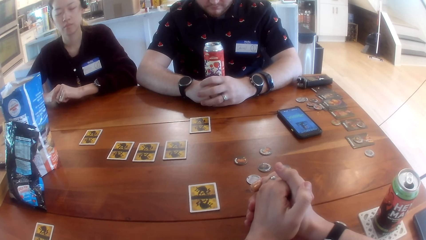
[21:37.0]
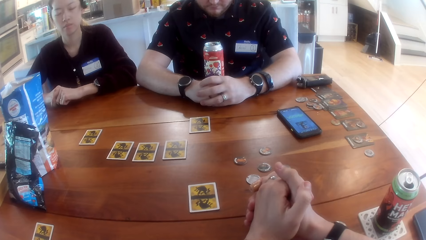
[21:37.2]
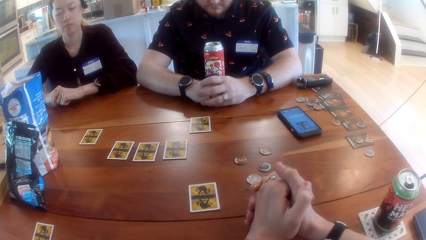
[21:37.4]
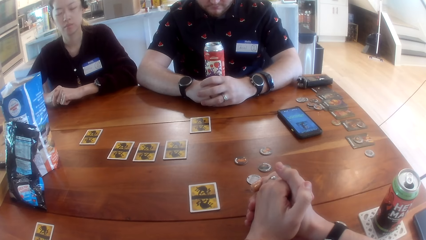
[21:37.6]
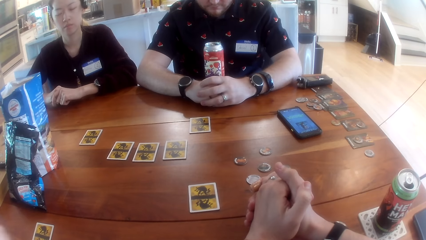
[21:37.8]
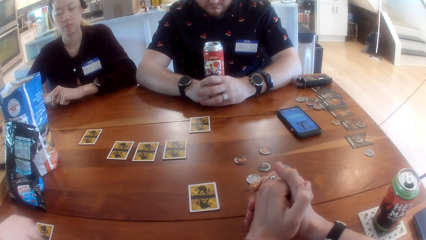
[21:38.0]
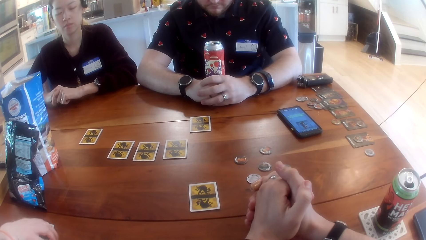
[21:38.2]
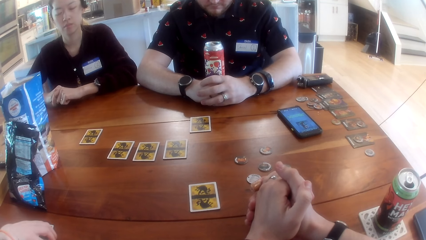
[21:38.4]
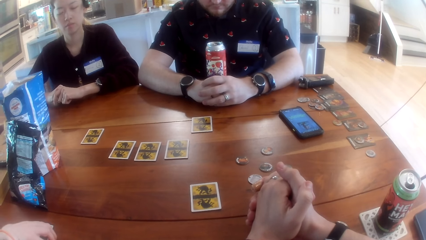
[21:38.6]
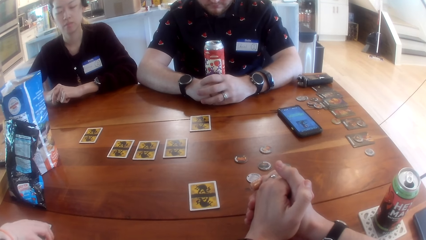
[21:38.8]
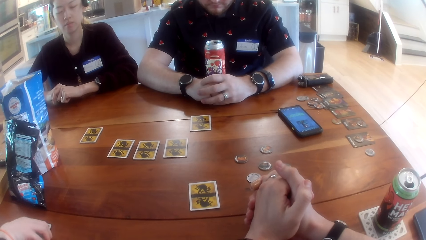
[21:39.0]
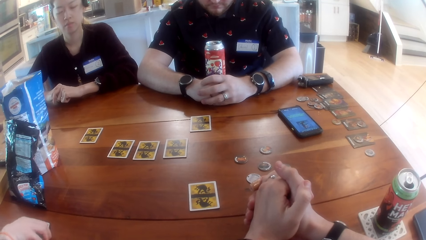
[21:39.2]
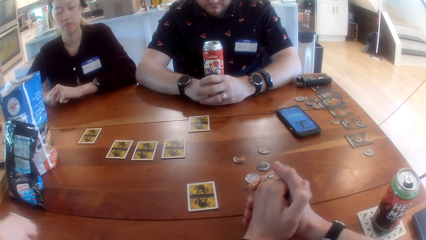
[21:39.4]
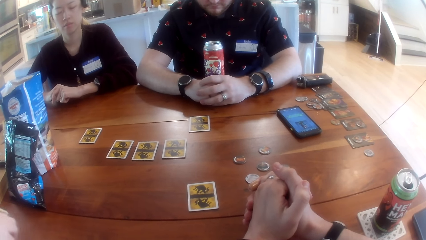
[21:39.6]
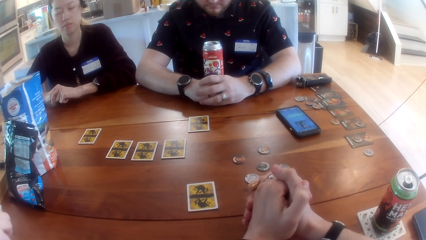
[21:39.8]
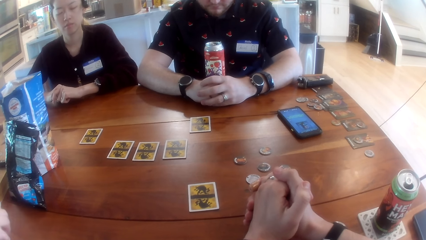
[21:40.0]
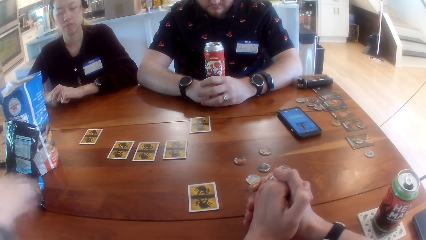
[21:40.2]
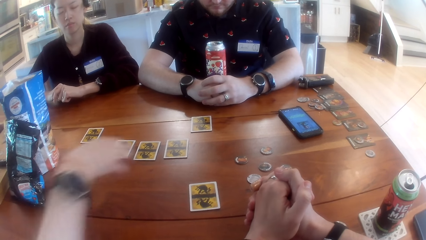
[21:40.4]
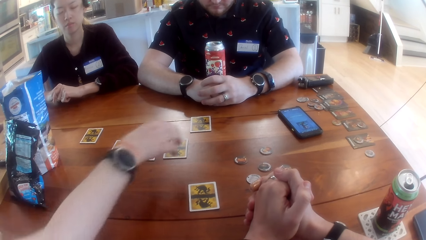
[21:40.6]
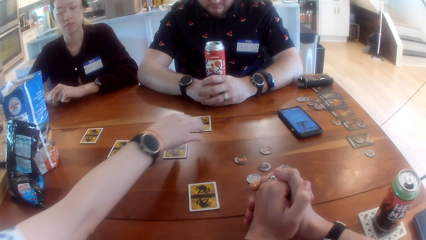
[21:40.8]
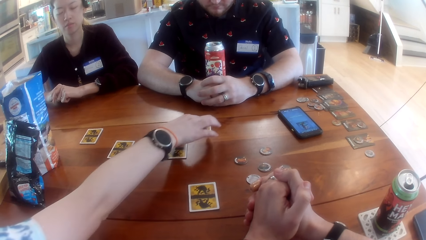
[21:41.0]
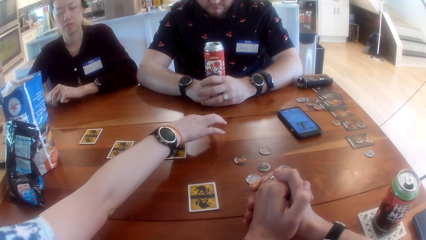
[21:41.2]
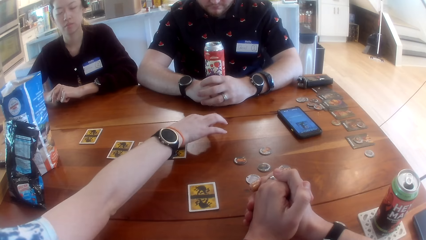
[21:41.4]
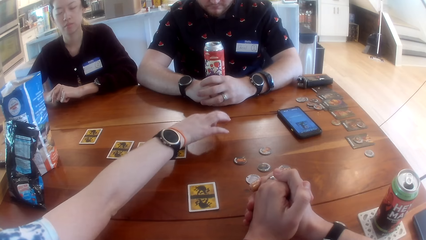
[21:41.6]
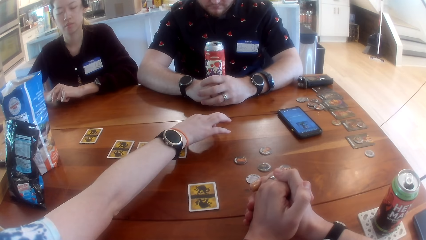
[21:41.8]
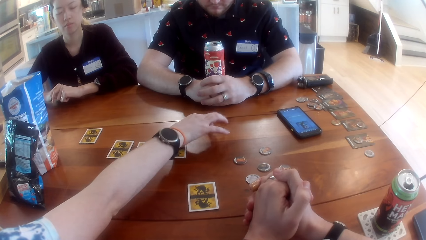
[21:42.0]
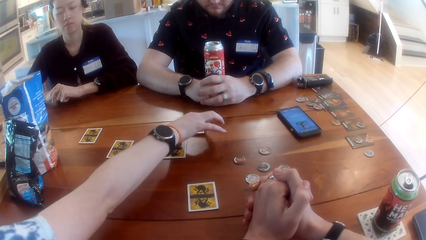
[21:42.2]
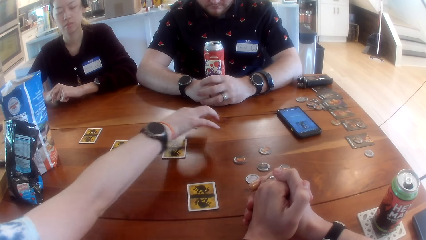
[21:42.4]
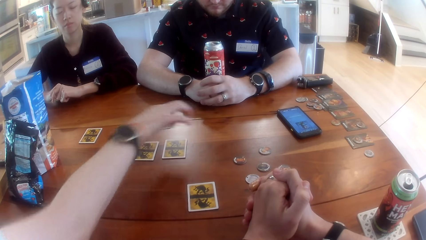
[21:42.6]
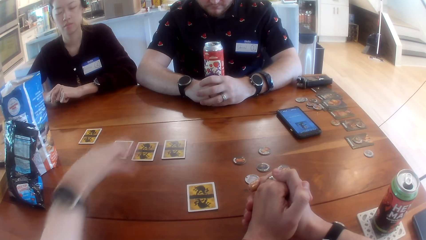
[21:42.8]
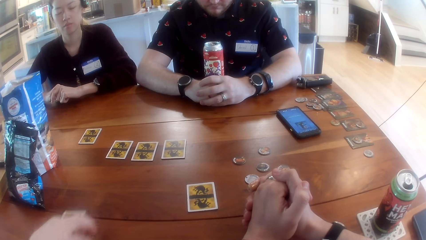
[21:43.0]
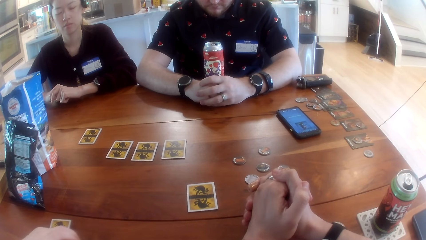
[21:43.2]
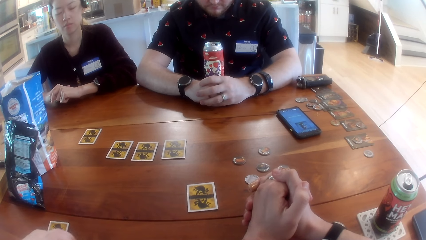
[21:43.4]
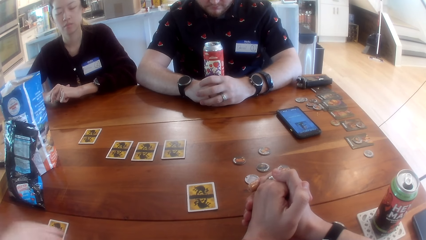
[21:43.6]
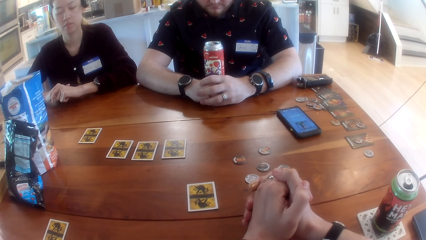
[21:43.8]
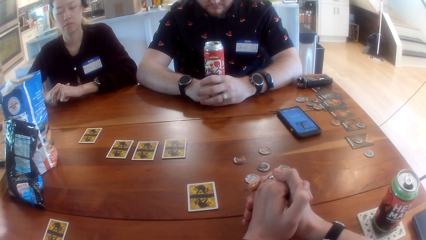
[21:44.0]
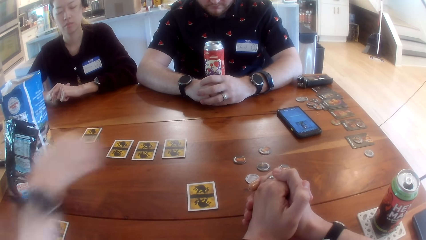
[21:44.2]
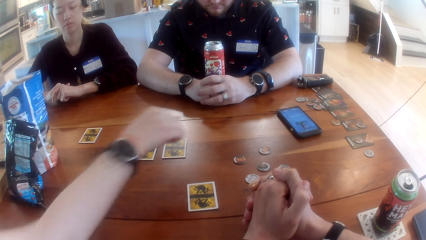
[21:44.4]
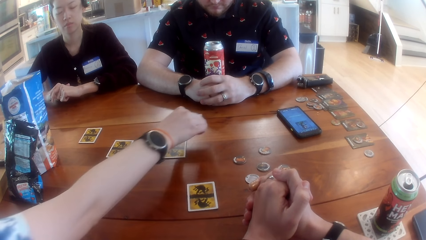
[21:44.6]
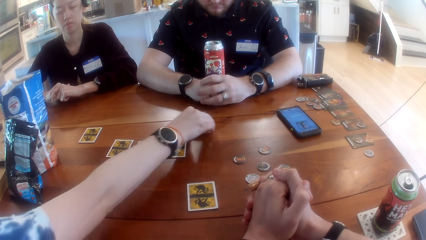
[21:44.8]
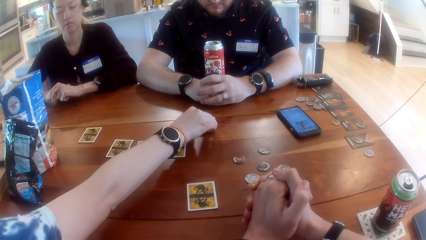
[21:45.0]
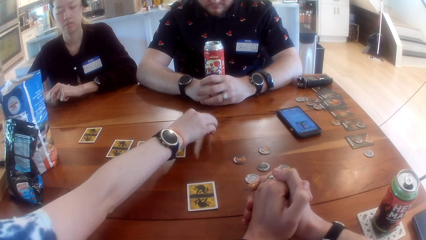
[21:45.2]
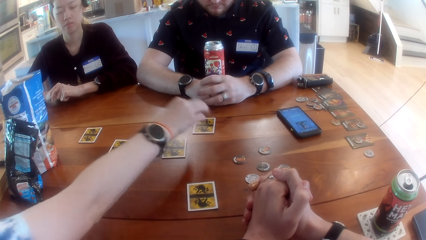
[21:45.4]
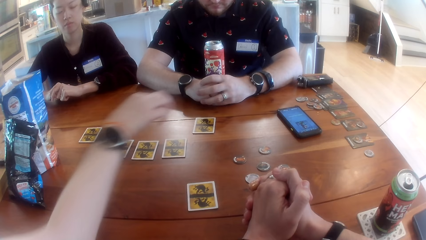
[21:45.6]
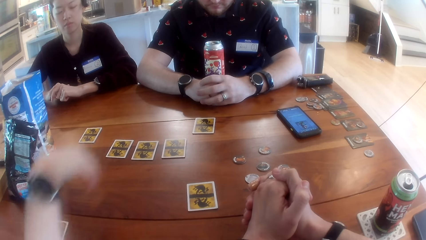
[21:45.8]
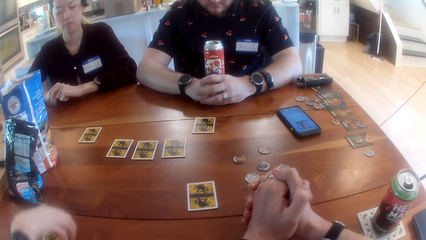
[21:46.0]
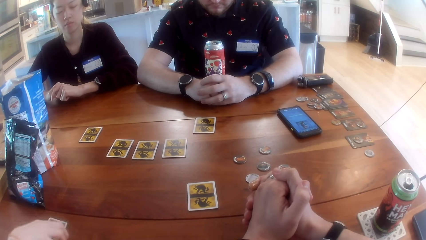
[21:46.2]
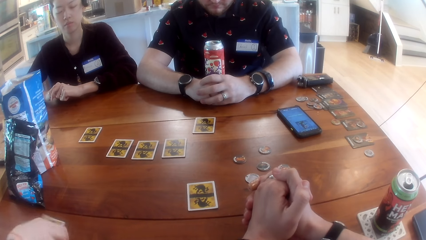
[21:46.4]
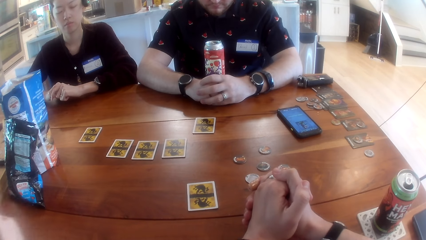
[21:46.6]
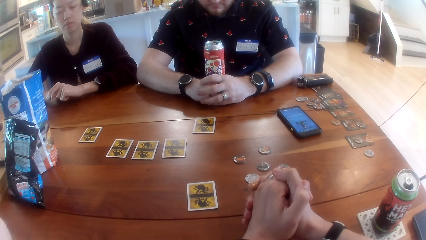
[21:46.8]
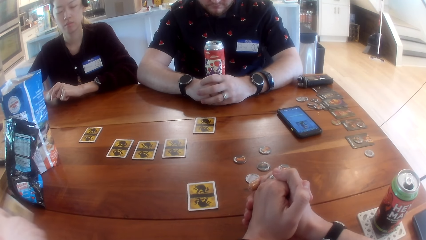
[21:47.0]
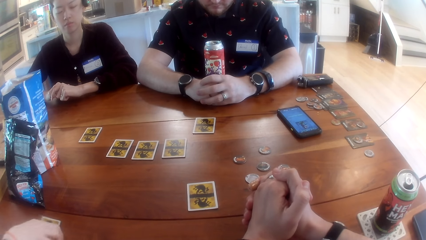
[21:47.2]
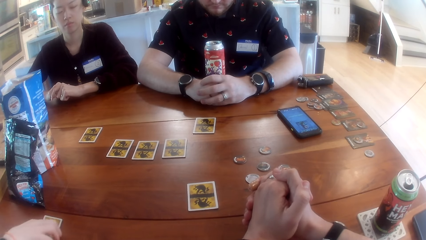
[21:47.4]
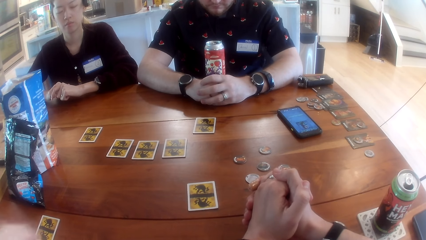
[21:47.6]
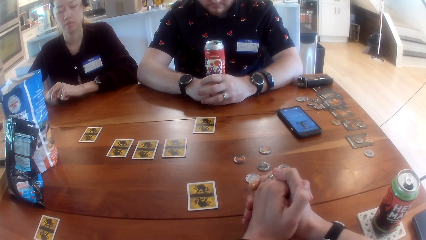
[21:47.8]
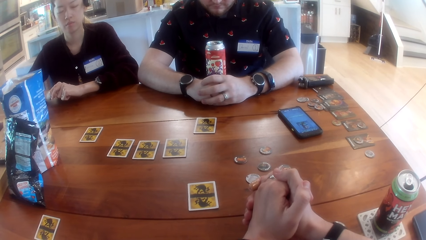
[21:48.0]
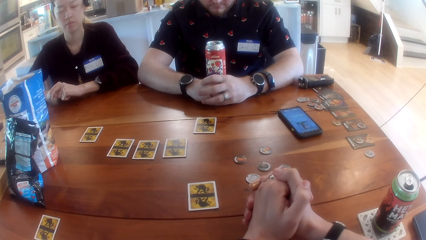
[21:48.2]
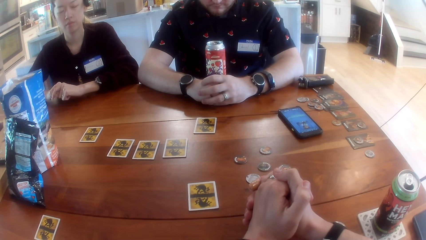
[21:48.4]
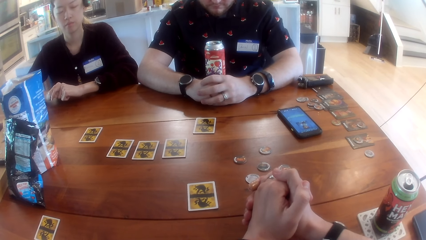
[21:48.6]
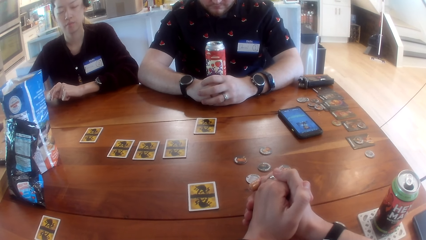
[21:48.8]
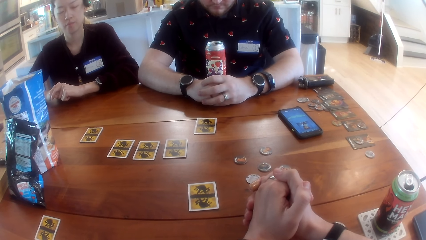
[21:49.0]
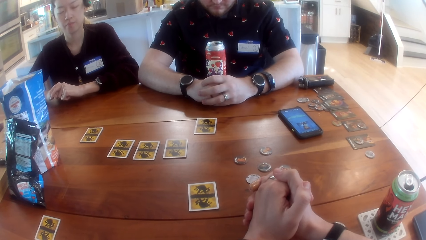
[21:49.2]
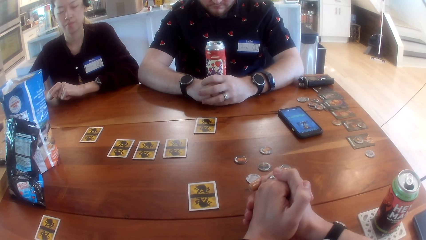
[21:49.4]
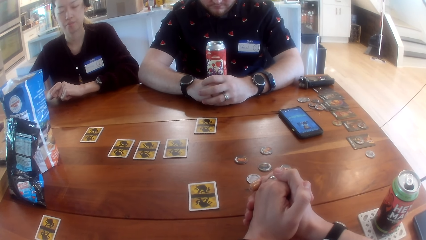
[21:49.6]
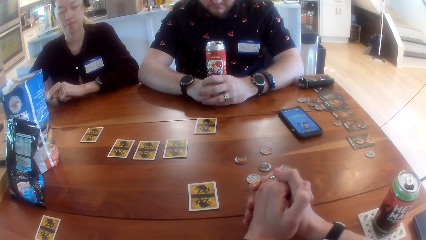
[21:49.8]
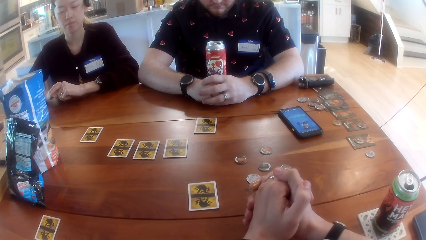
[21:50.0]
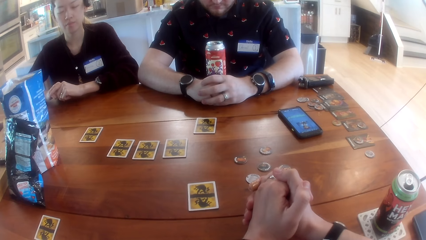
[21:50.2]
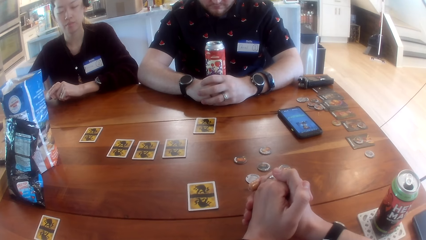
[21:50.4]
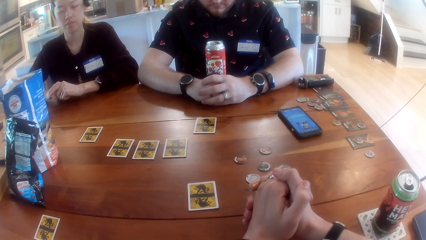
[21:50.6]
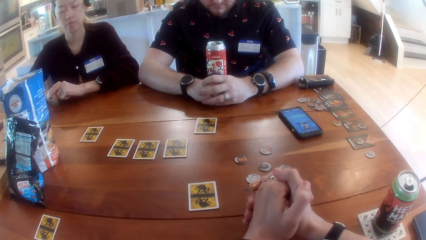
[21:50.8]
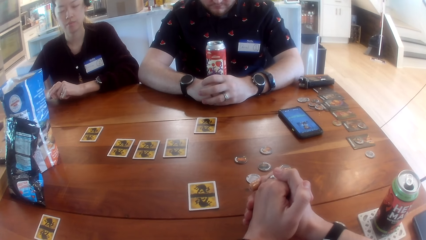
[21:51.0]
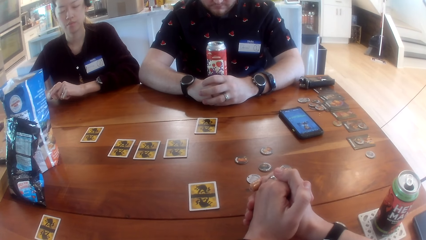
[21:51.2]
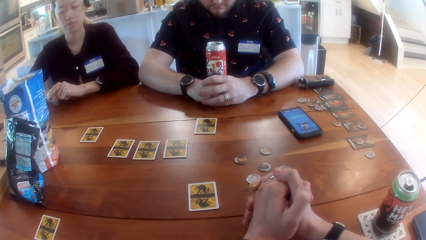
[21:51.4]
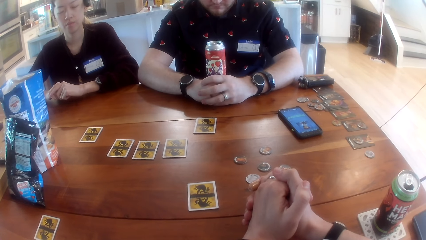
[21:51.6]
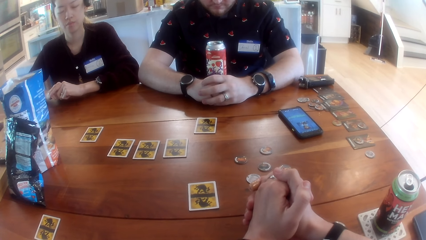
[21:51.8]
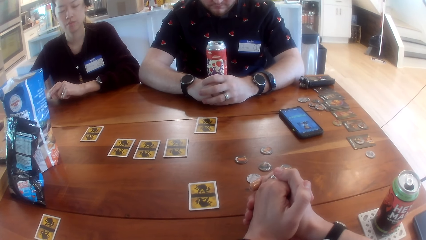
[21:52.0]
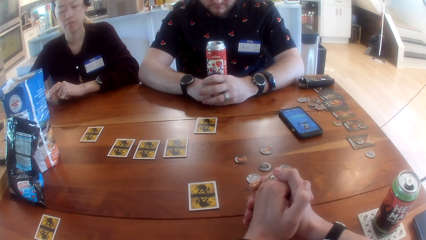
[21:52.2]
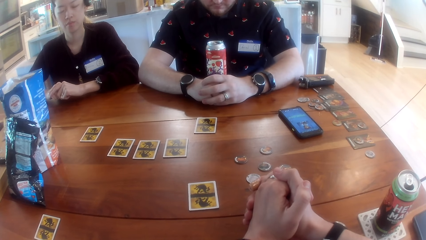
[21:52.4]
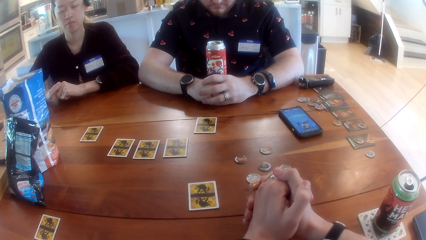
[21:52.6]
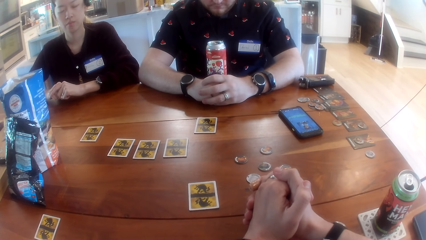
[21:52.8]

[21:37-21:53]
A woman picks up a card on the table with her right hand. The woman repositions the cards on the table with her right hand. The woman plays the One Night Werewolf. The camera wearer listens to the music.
